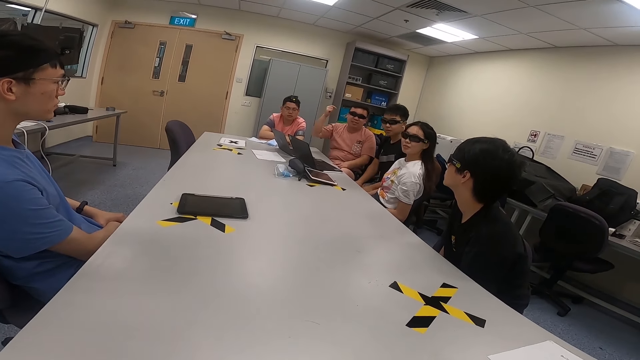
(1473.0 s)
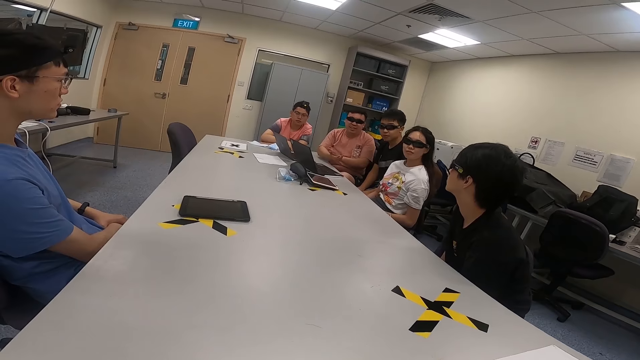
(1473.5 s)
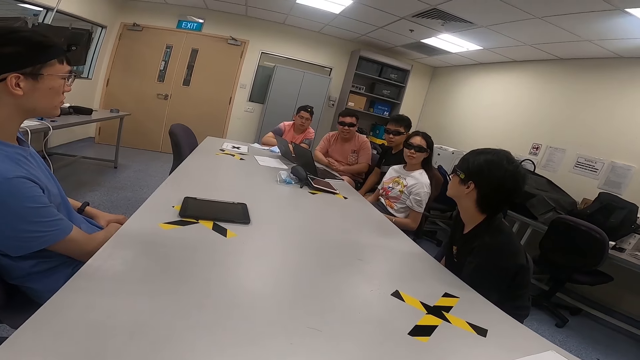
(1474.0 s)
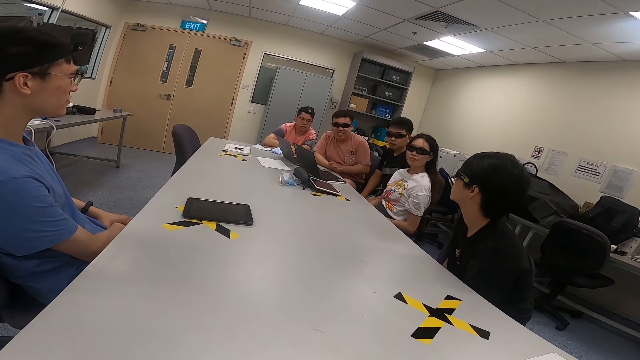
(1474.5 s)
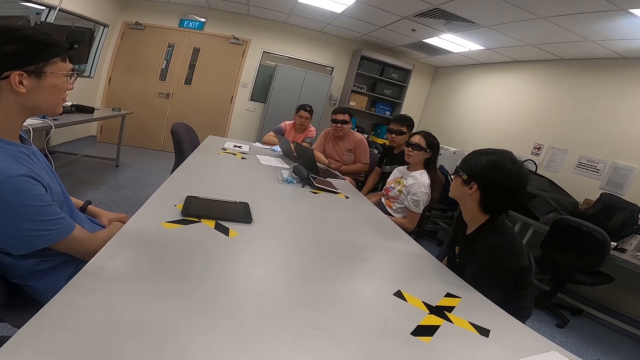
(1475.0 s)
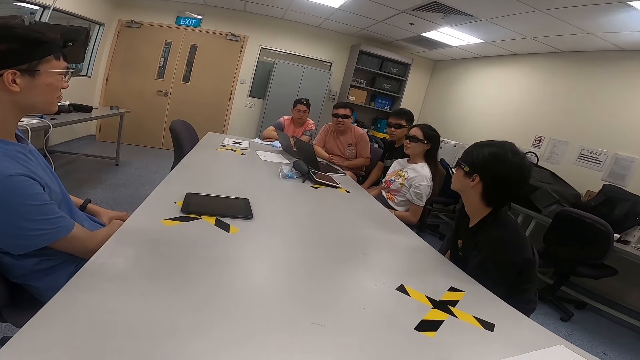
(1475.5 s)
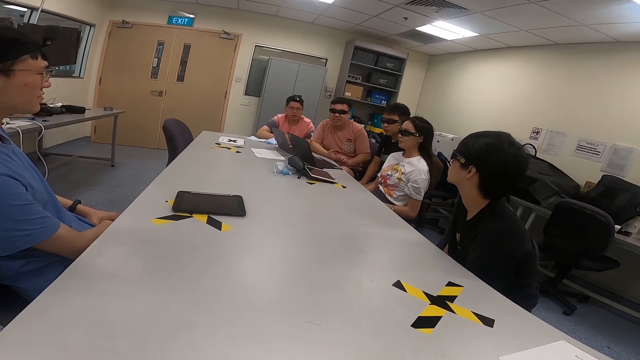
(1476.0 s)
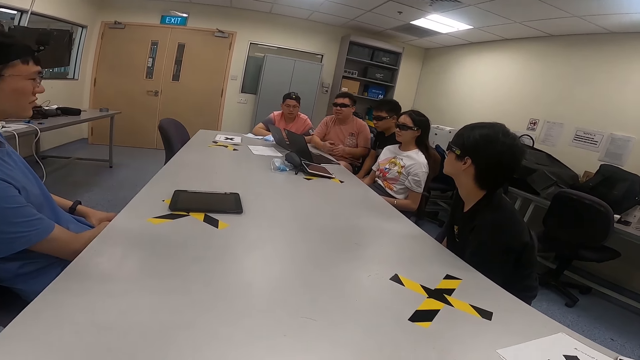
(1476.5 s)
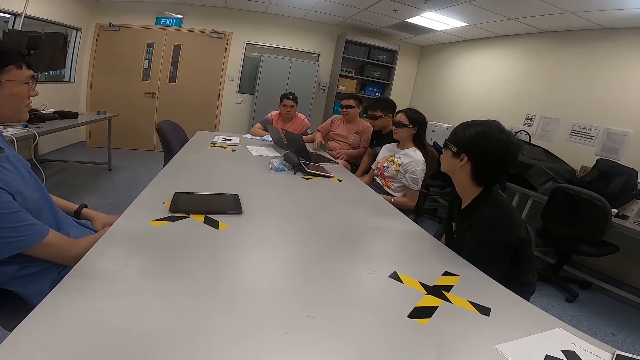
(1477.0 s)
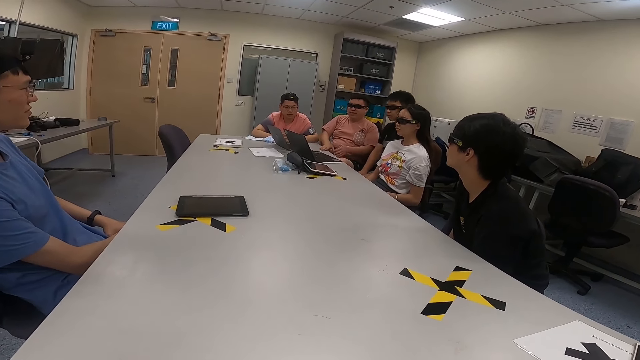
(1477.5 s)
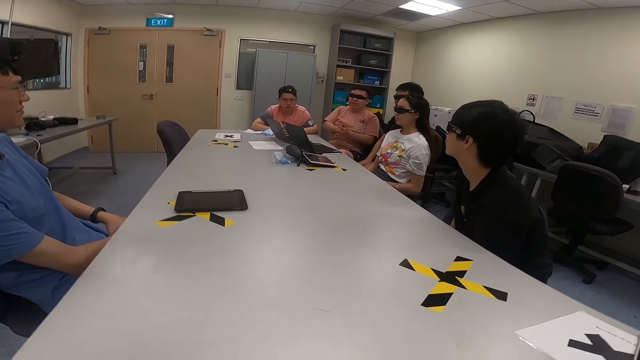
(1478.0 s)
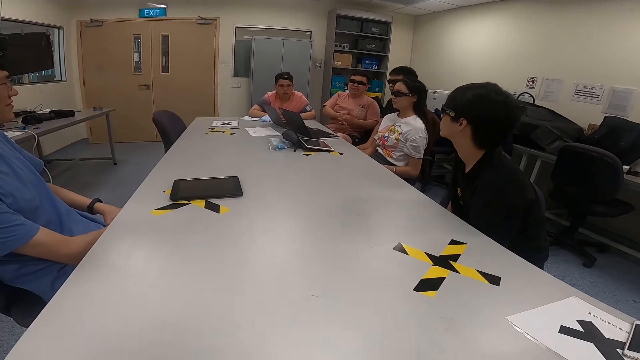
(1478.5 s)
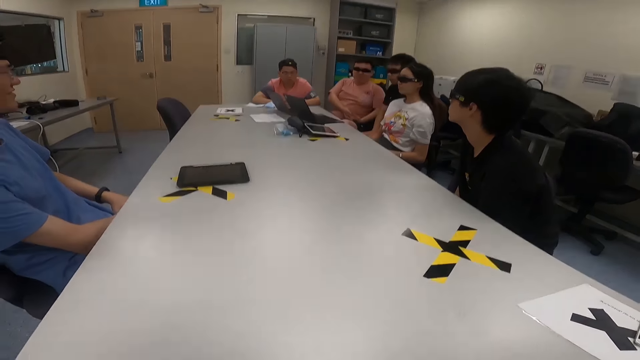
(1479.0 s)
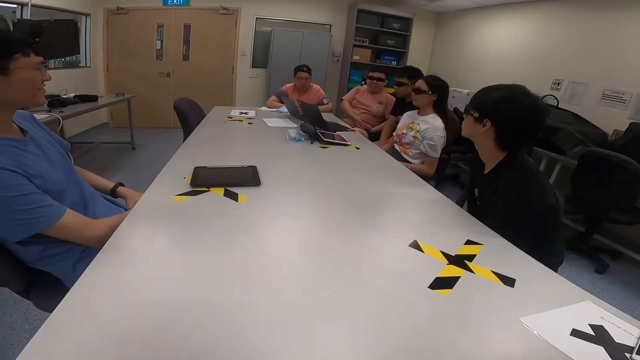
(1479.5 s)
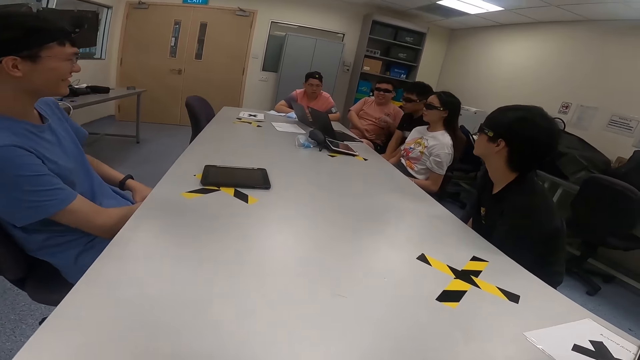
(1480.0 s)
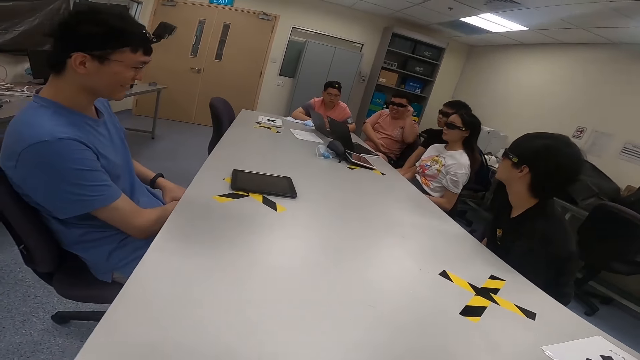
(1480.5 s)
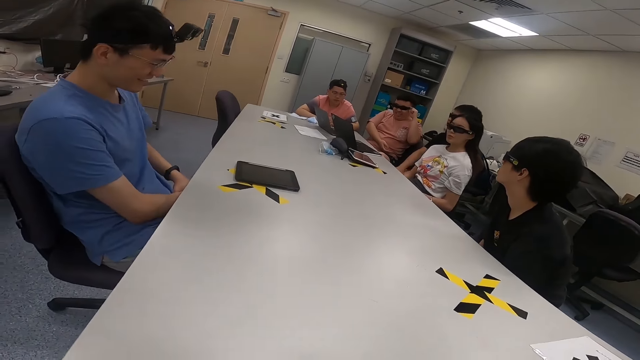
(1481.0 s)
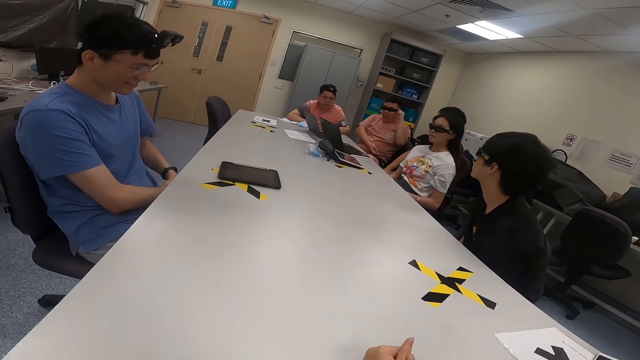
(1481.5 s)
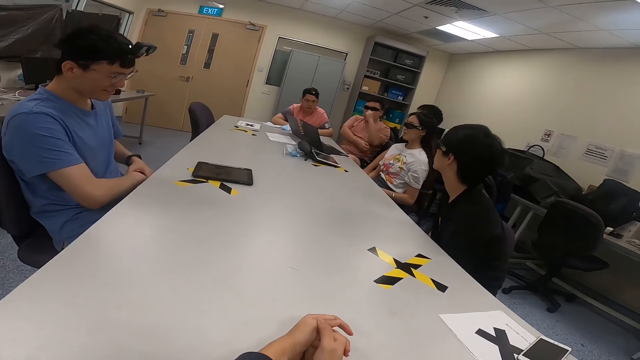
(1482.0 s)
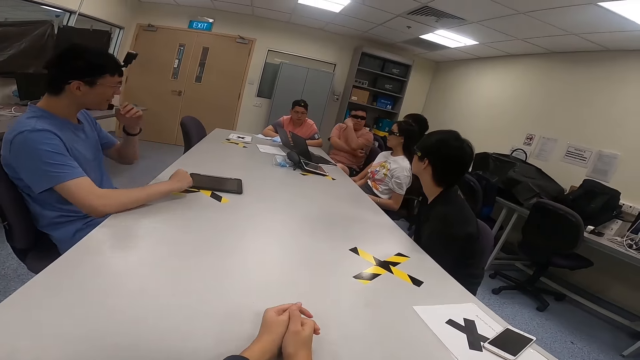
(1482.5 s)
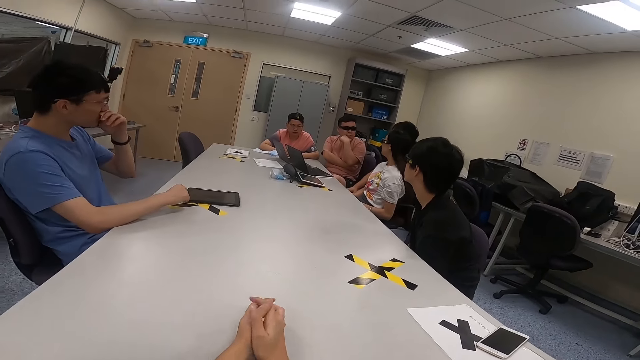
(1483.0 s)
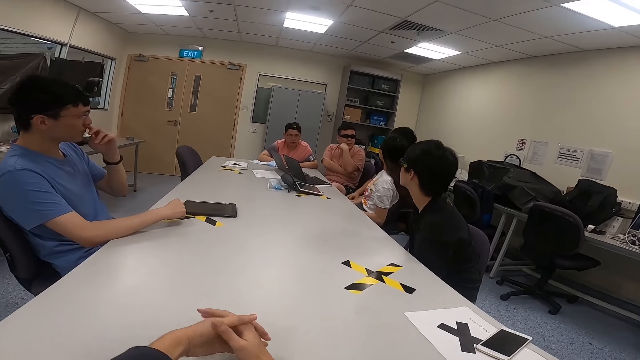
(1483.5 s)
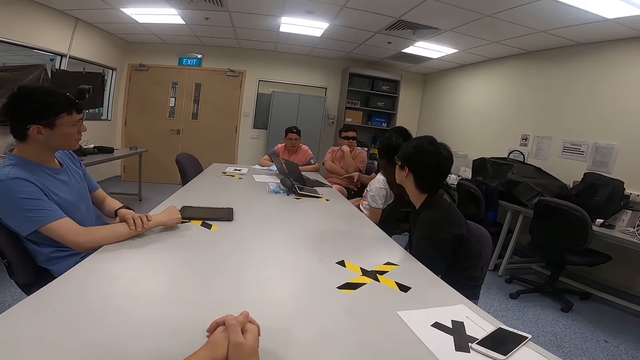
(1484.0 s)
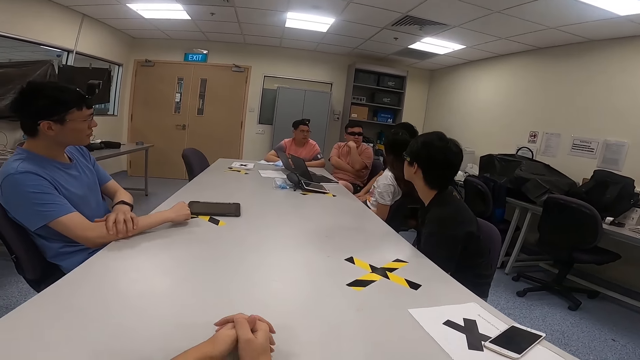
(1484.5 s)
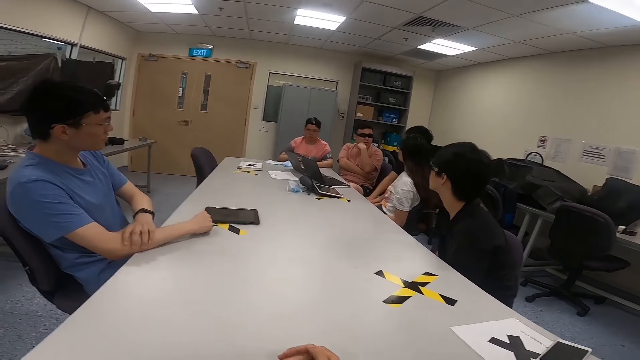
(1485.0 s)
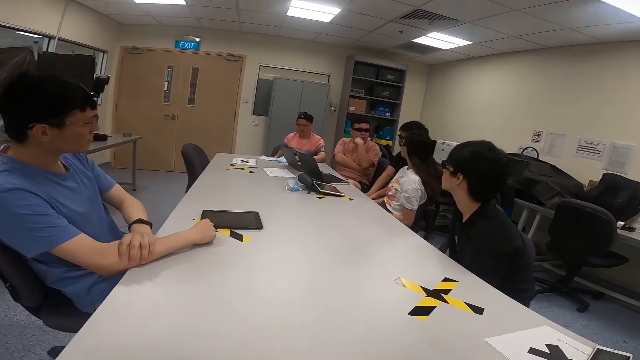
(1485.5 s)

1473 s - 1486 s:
A man lifts his right hand. The man rubs his hands. The man touches his sunglasses and holds his glasses. Another man puts his right hand on the table. Another man touches his mouth. The camera wearer holds his hands together. He moves his hands.

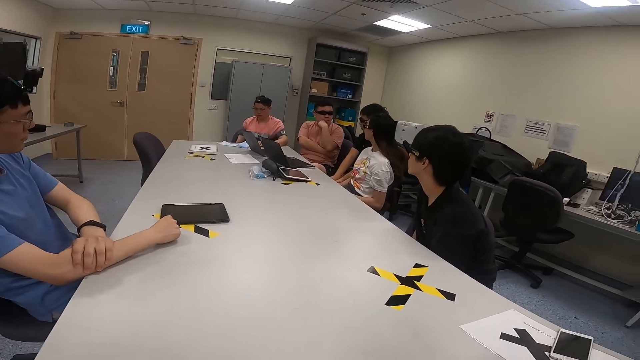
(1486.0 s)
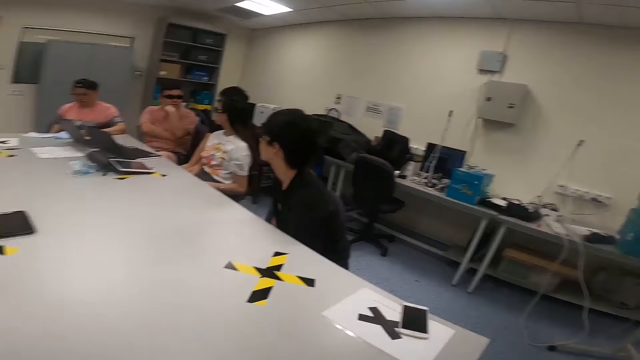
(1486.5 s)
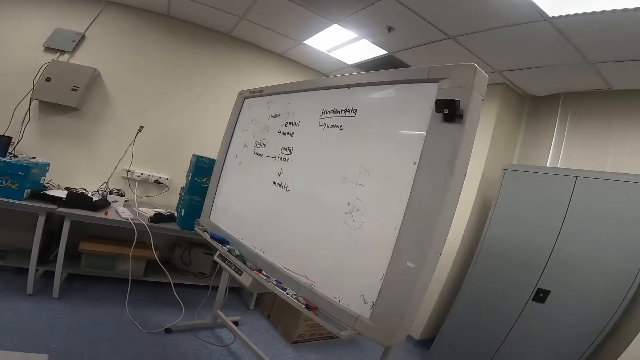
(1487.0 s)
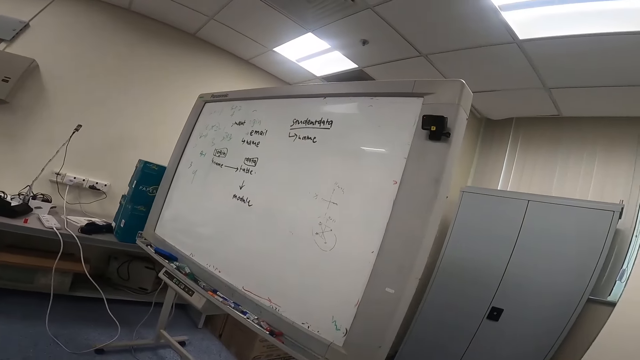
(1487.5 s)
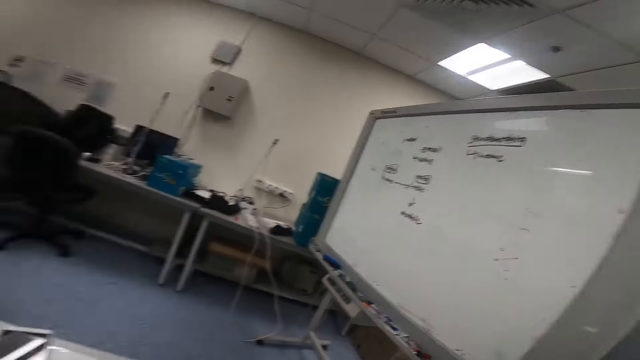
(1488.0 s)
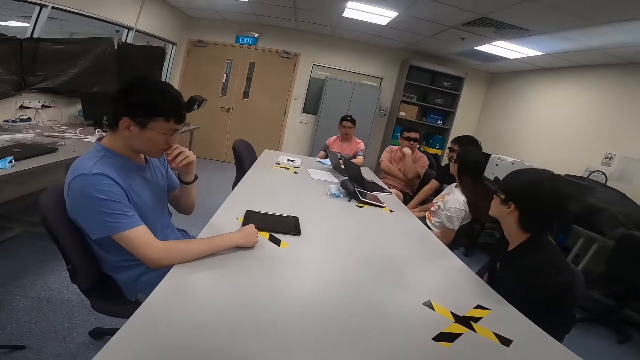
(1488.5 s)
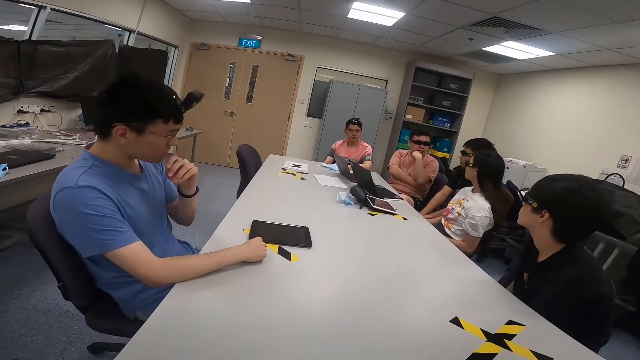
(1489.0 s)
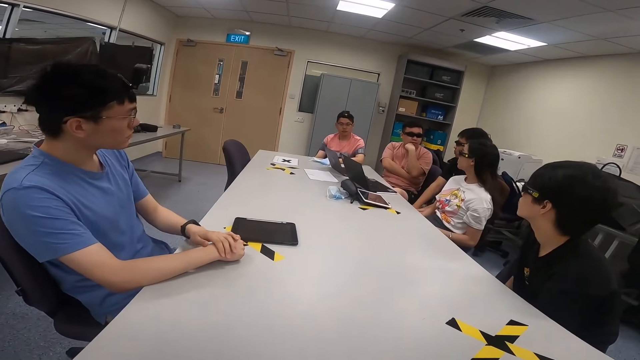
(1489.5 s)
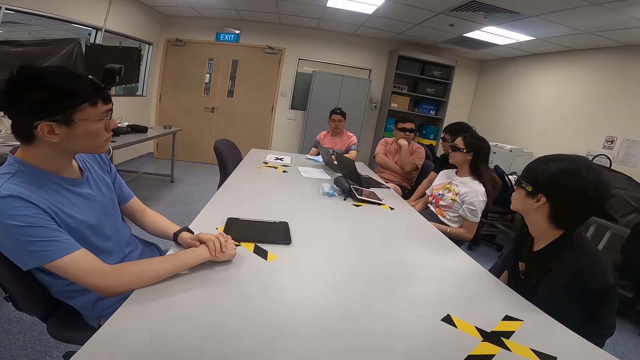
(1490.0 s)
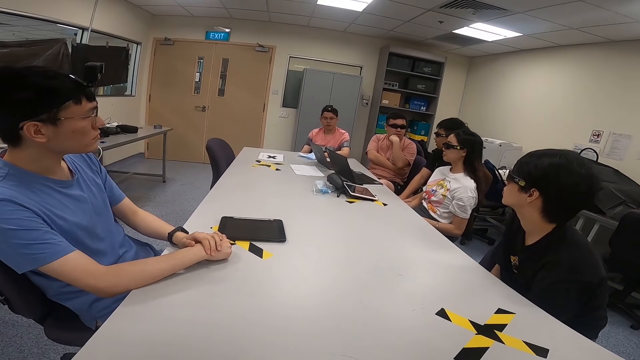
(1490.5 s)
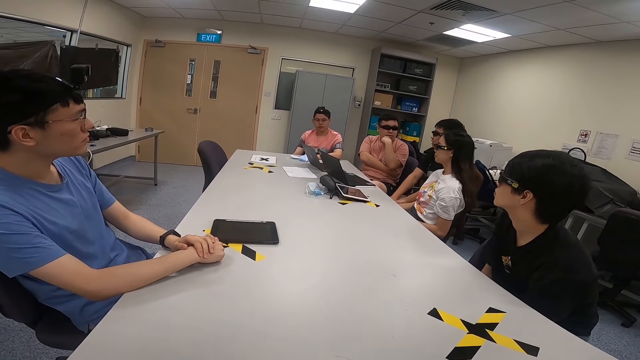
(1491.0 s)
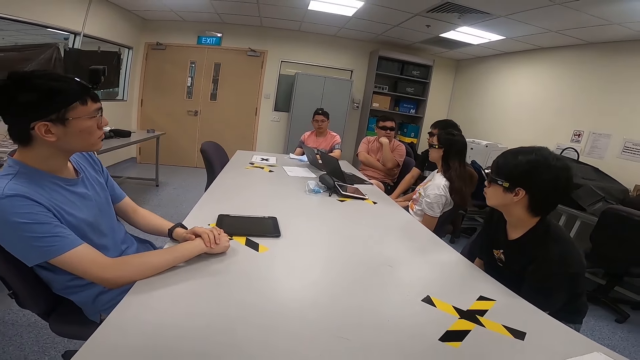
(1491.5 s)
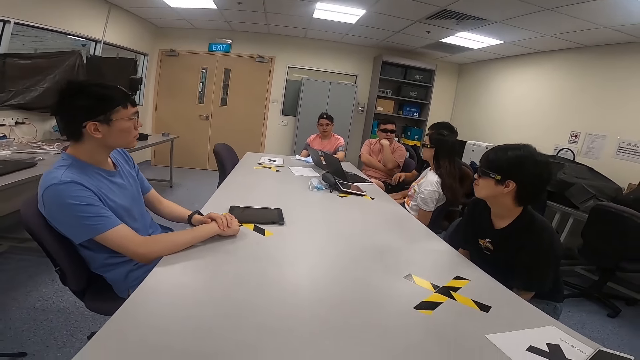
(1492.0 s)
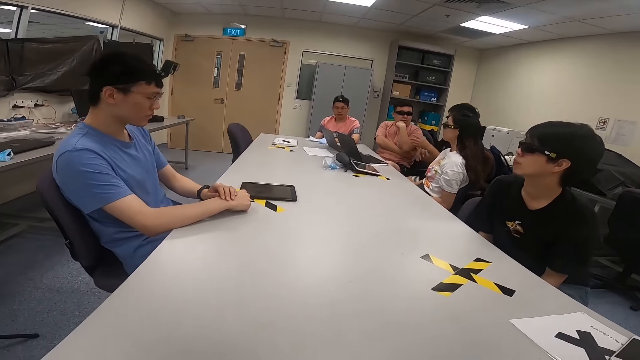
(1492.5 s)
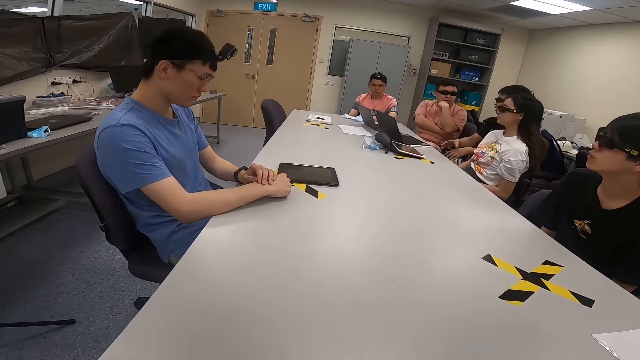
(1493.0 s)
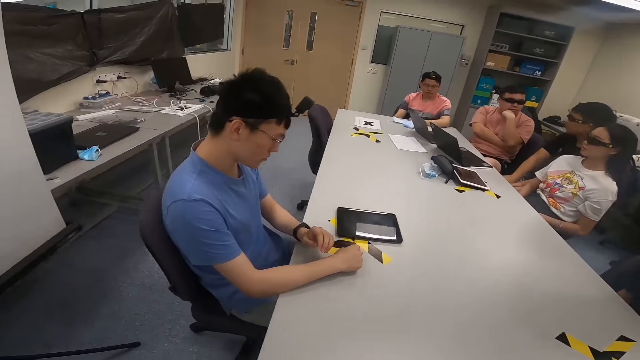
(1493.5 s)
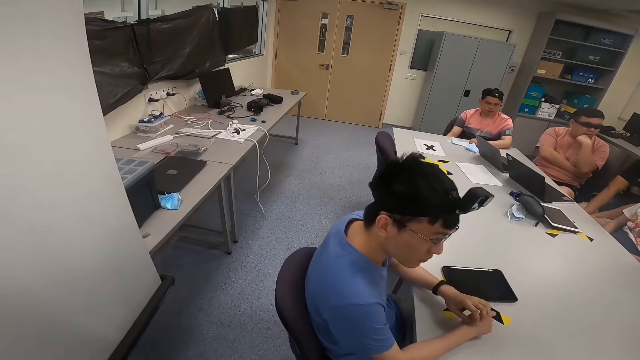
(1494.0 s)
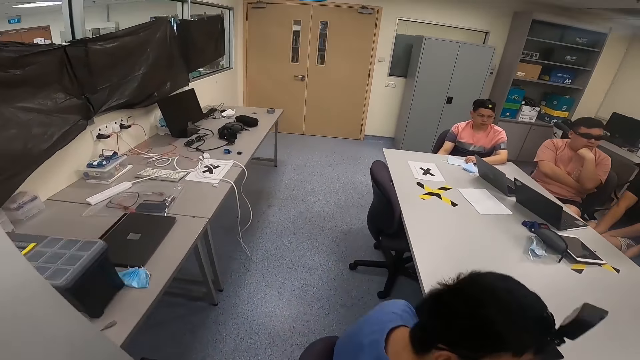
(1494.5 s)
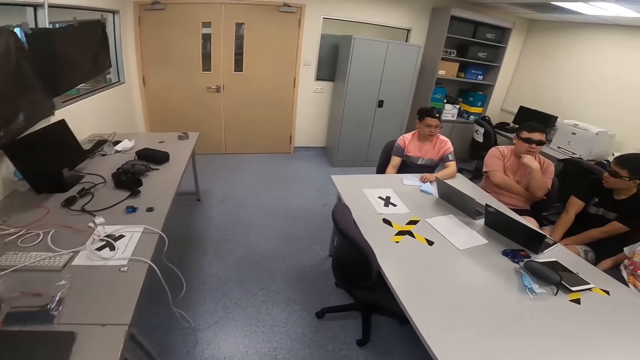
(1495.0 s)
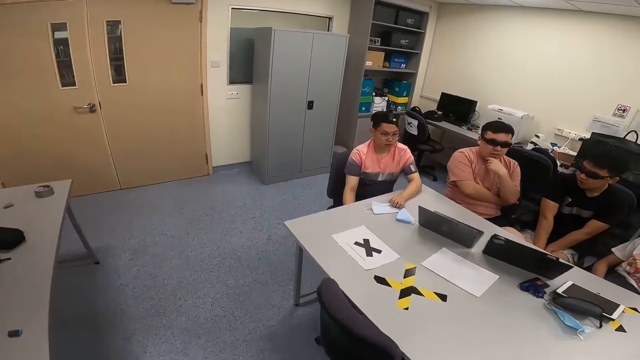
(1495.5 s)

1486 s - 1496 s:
The camera wearer turns around. A man sits next to another man. The other man puts his hand on his chin. A third man sits next to a fourth man. The fourth man sits next to a fifth man. The fifth man sits on the chair. A sixth man puts his hand on his chin. The third man moves his hands. The camera wearer stands and walks around the room.
